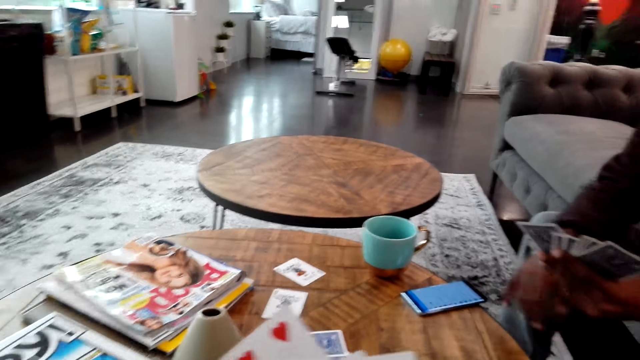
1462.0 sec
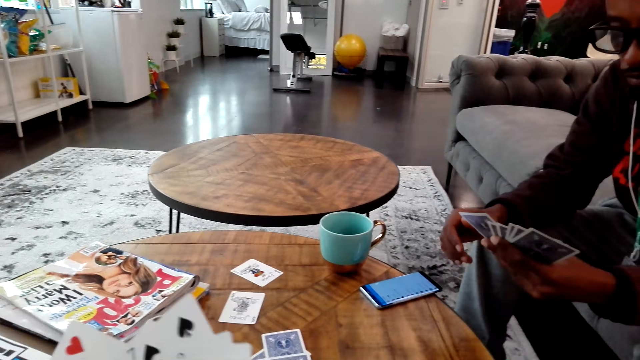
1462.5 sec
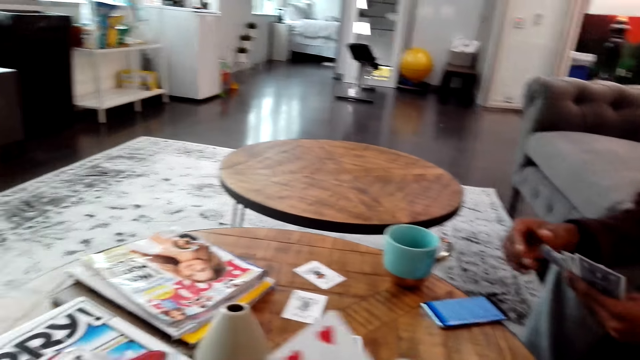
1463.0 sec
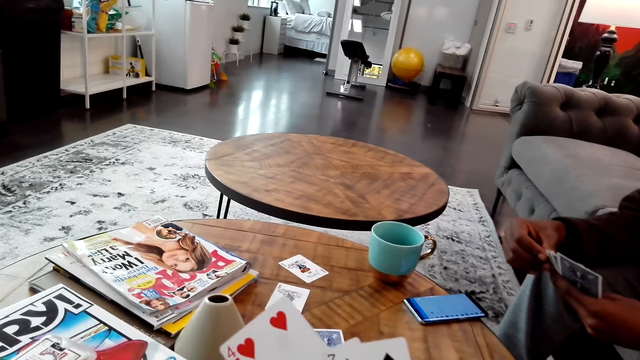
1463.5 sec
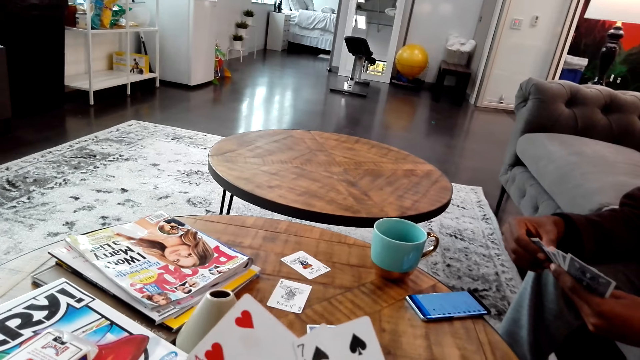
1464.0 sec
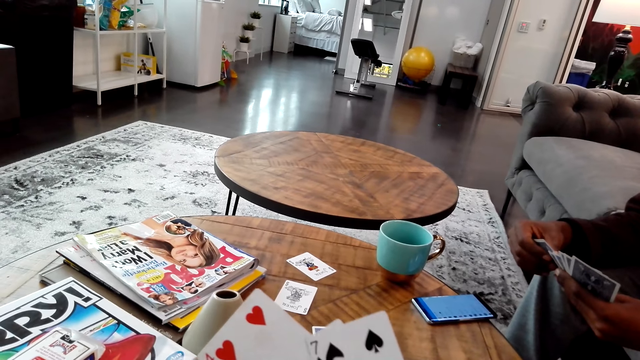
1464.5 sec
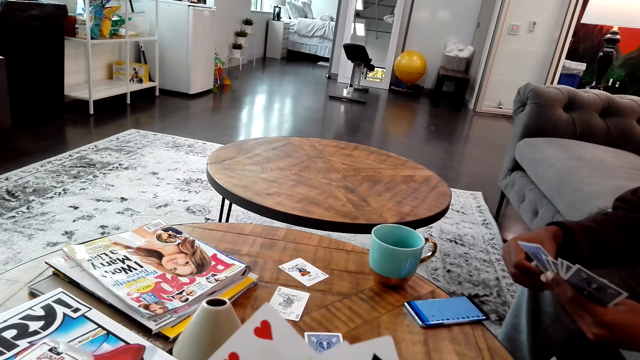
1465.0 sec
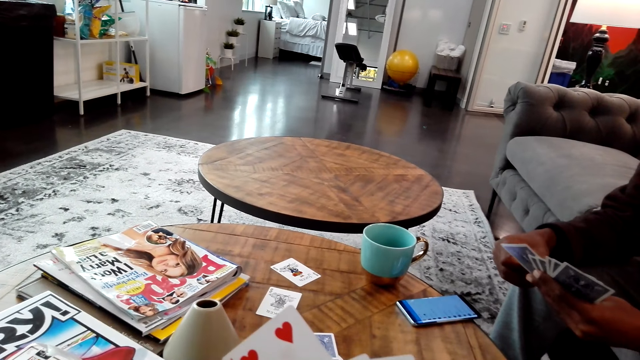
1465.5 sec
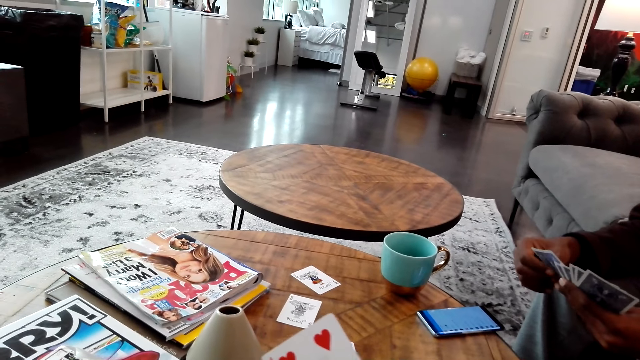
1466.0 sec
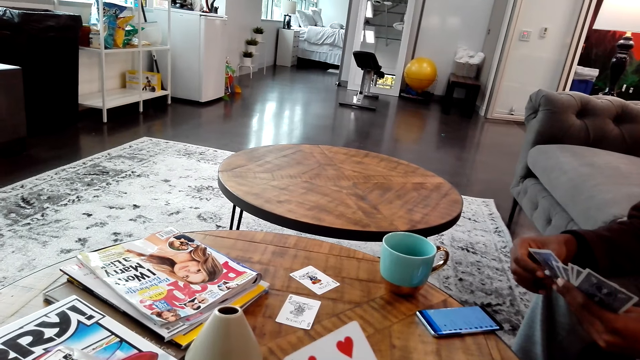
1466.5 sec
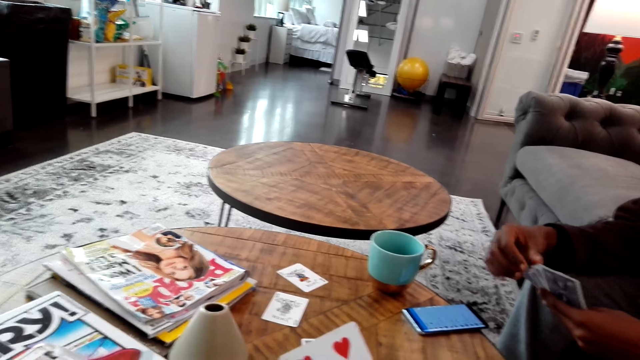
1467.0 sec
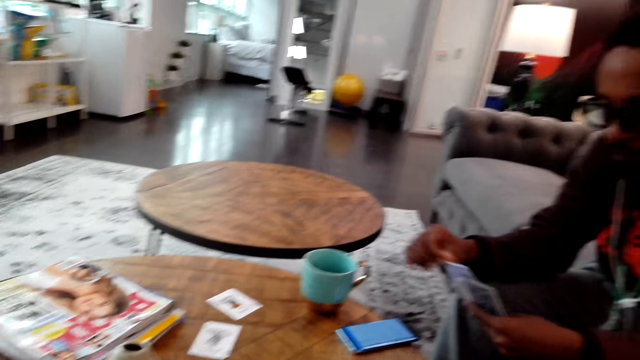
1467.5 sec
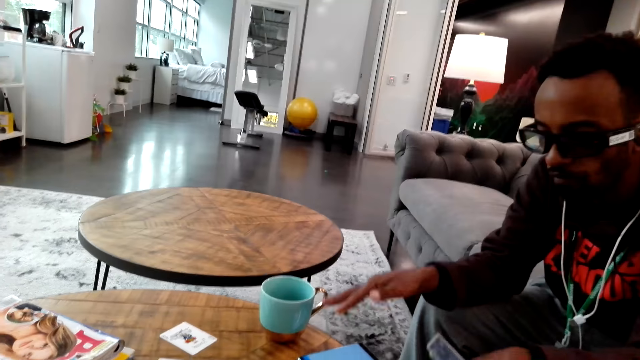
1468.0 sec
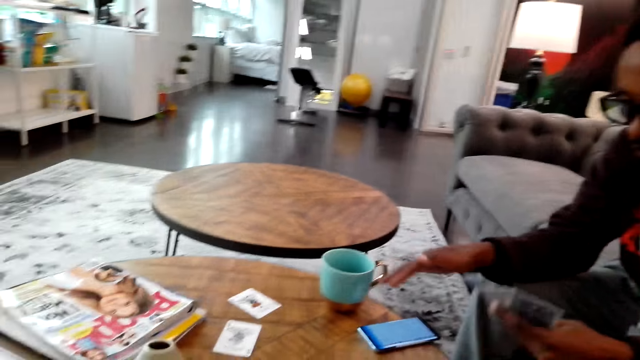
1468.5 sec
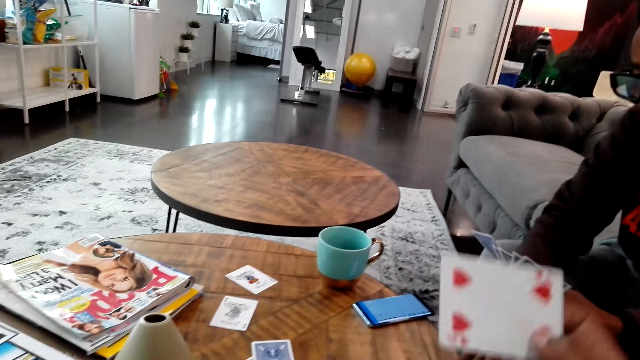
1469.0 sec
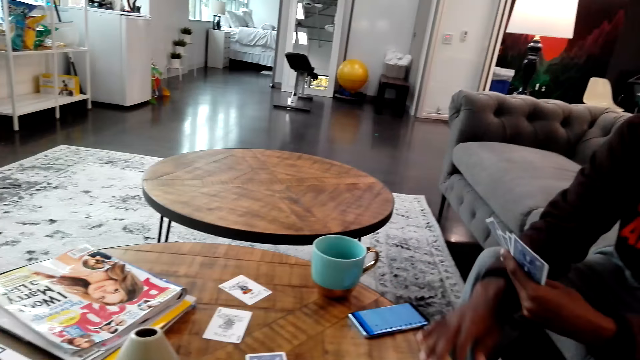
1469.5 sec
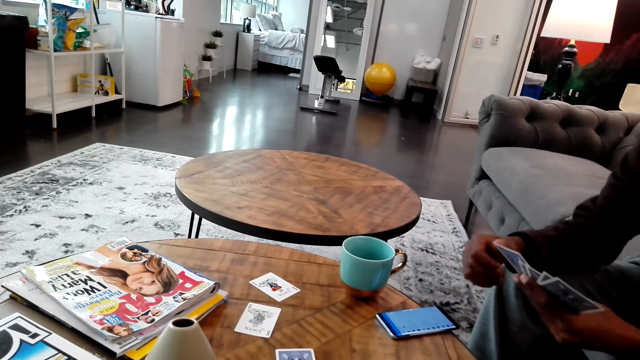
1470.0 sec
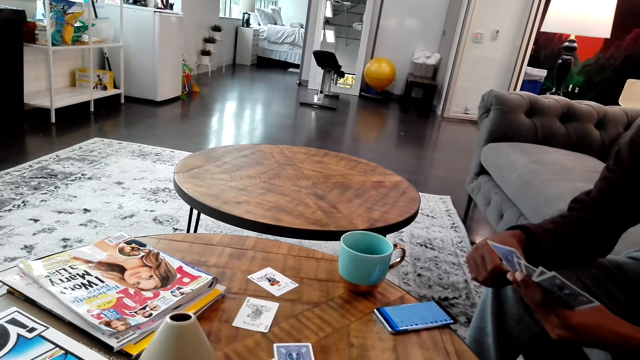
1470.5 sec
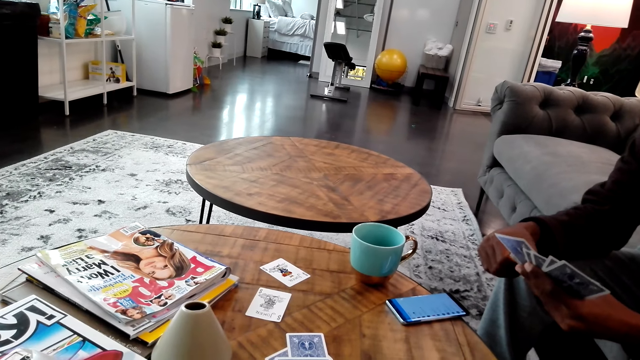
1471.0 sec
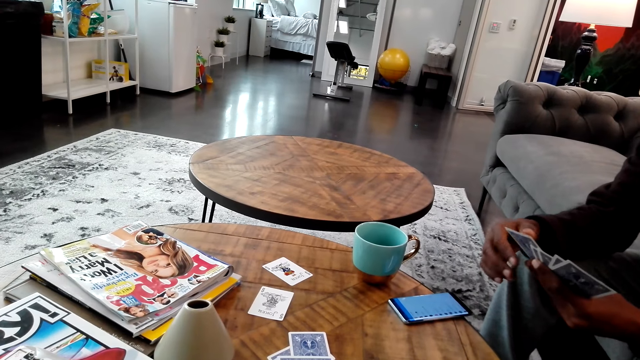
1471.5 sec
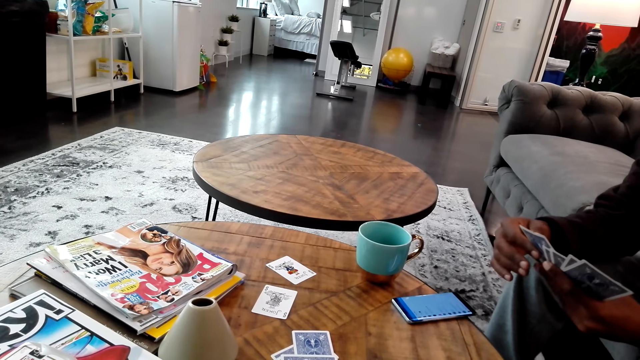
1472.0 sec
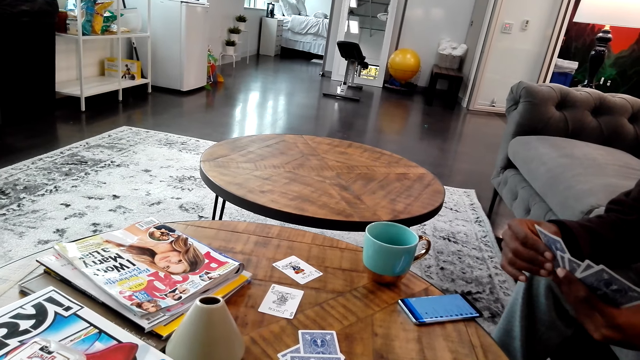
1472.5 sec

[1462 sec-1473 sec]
A man drops cards on the floor. The camera wearer moves cards in the hands. The man moves cards in the hands. The man plays a game card. The man places cards on the table. The camera wearer plays a game card. They move cards in the hands. The man holds cards in the hands.

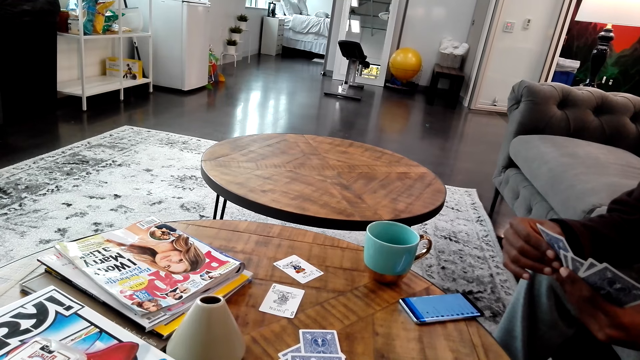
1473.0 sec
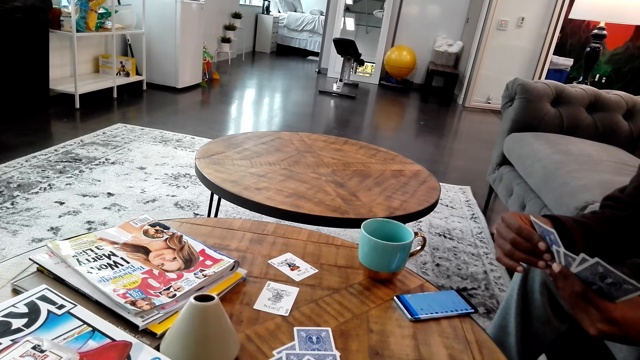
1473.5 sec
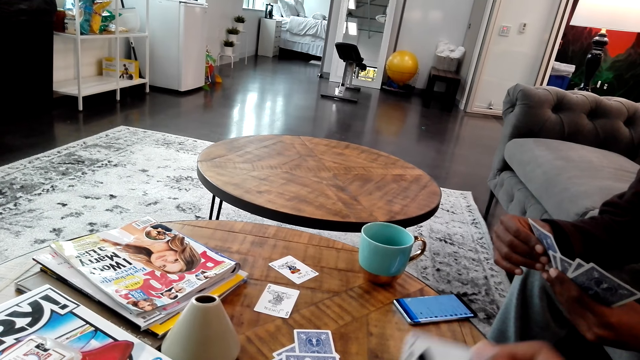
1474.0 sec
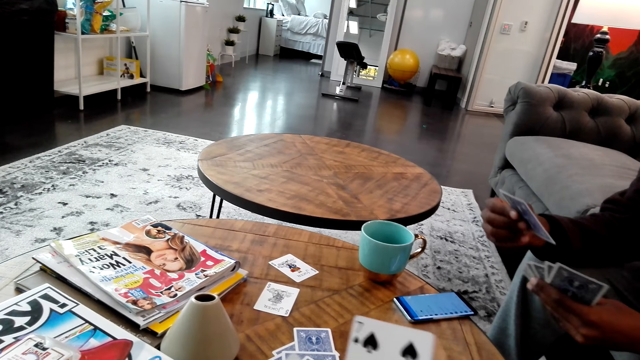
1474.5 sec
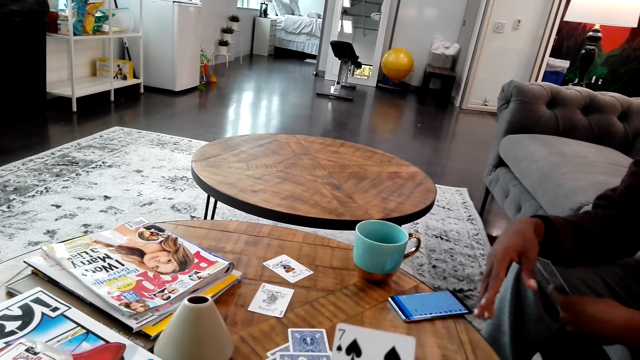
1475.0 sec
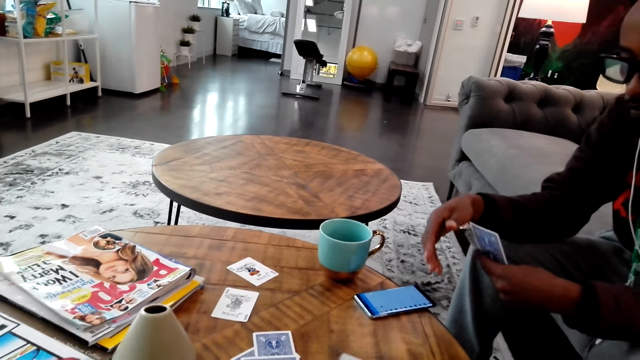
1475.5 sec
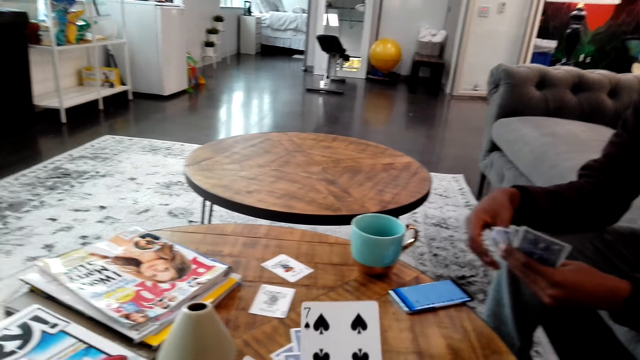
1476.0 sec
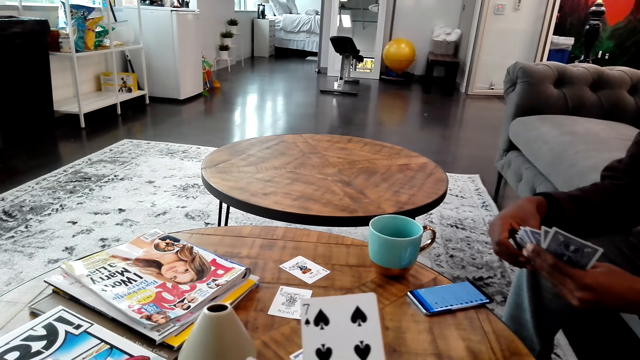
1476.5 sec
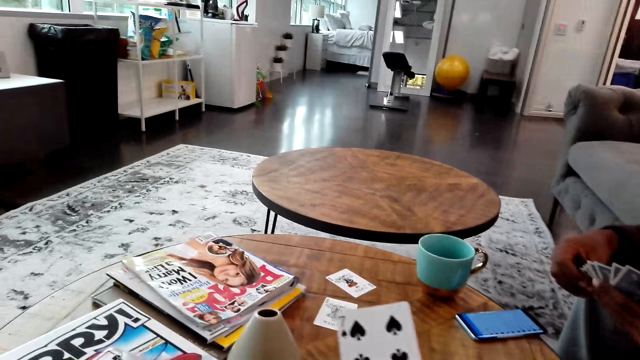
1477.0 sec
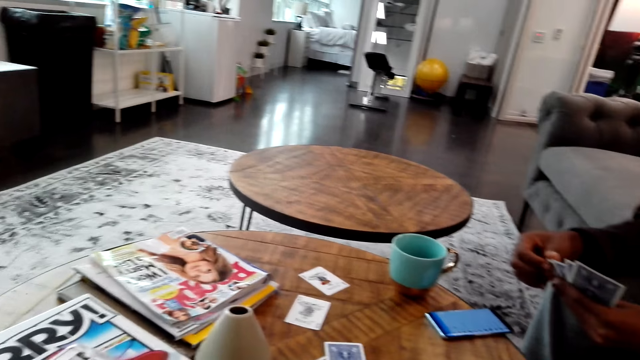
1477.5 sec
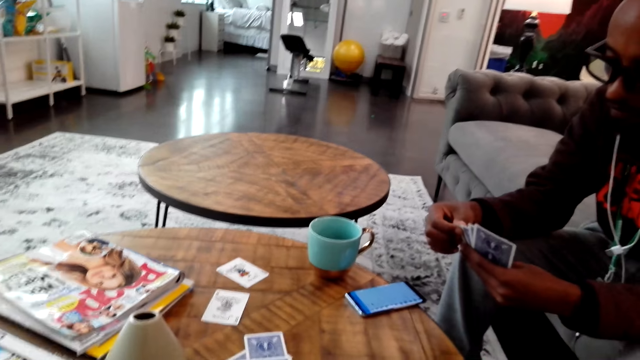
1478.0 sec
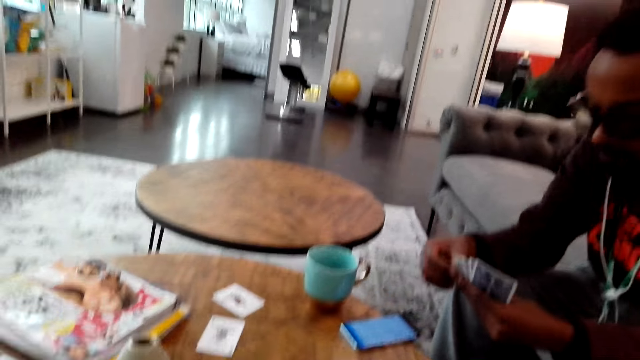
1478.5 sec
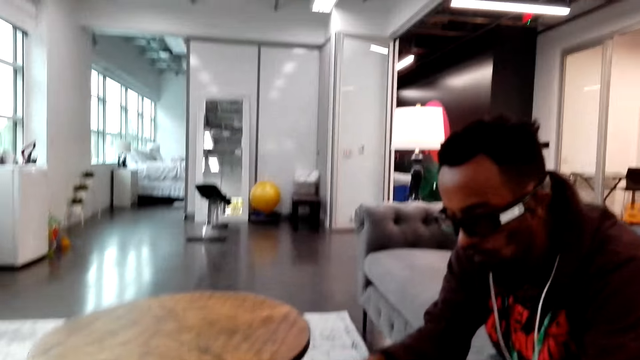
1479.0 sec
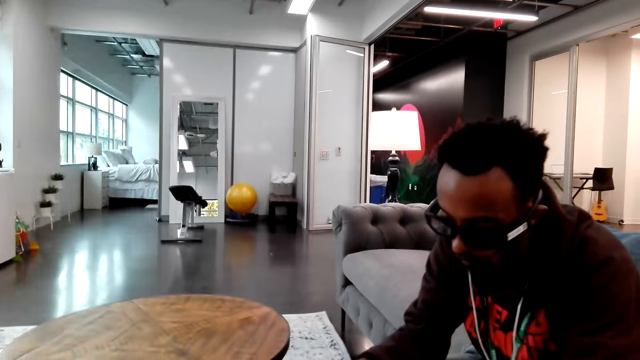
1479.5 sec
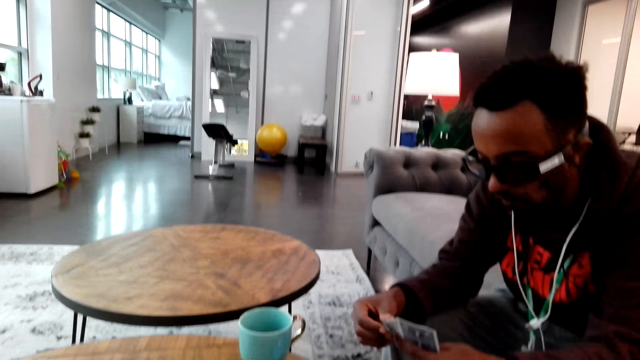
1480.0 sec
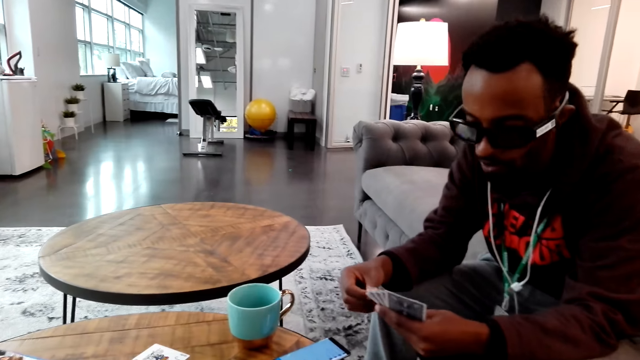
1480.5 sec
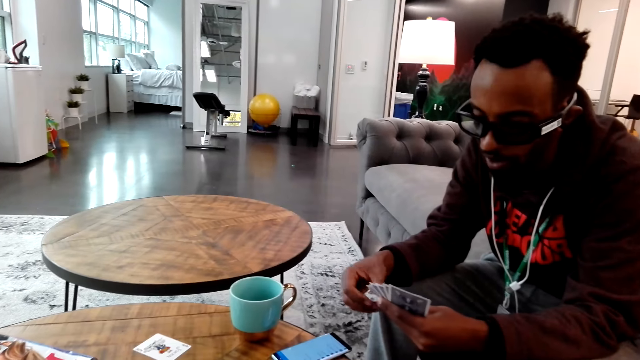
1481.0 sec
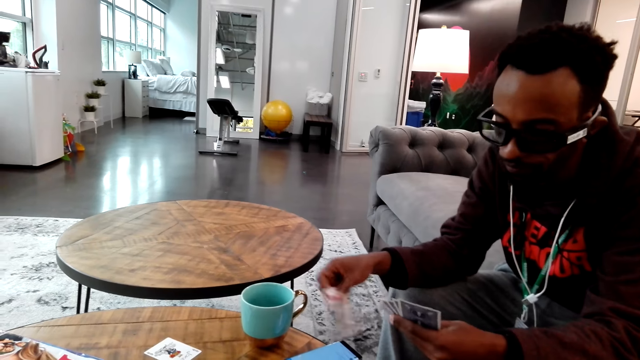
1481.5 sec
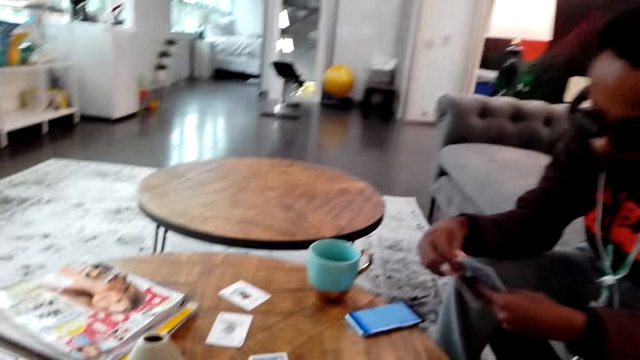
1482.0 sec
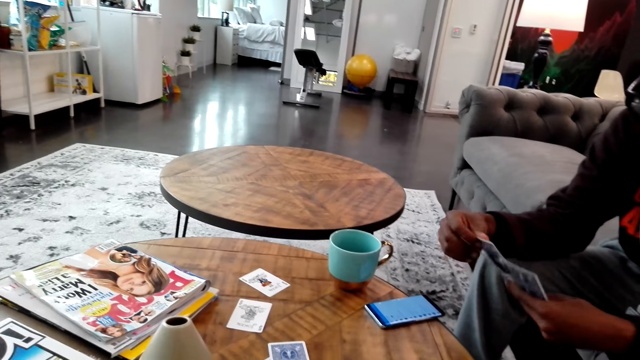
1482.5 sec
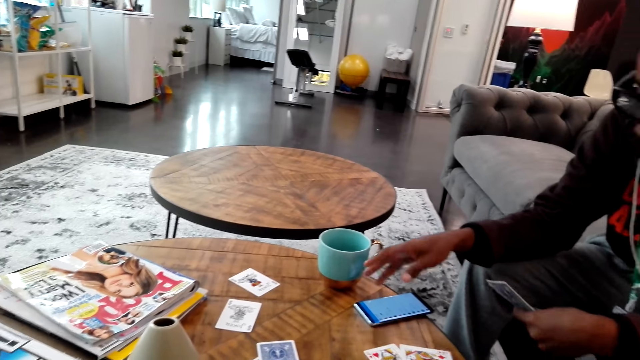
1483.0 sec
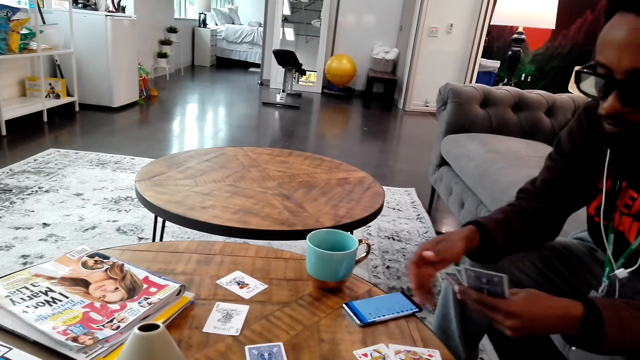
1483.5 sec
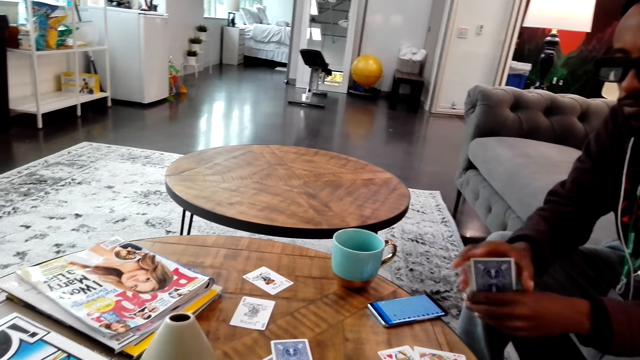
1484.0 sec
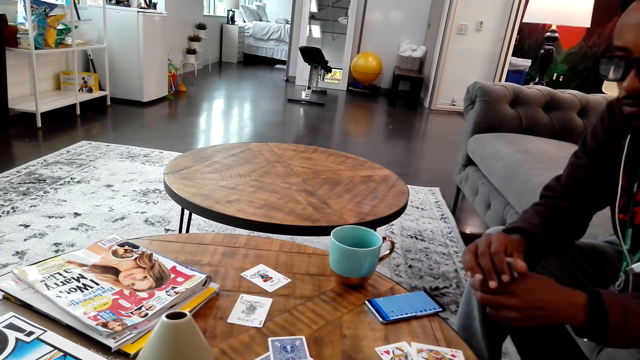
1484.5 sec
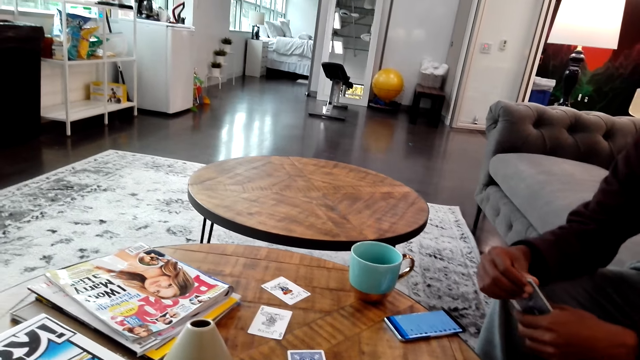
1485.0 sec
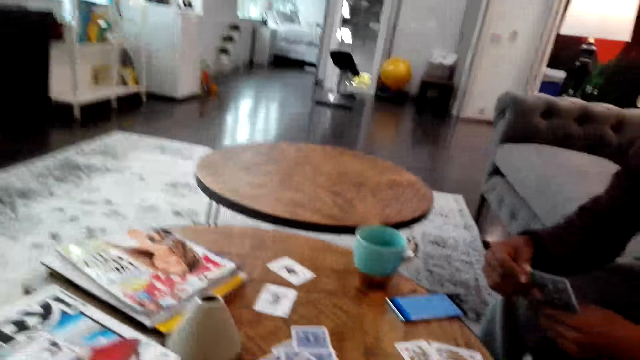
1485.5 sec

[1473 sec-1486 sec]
A man adjusts game cards. The camera wearer adjusts game cards. The man plays a game card. The man drops the card on the table. The camera wearer moves a card on the hand. They look around in the house. The man adjusts the game cards. The man drops cards on the table. The man plays the game cards. The man drops a card on the table. The man adjusts the game cards.
